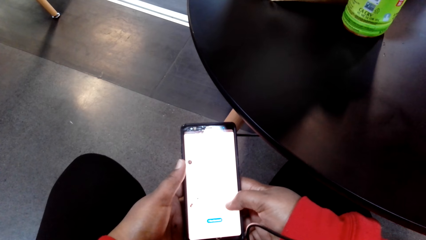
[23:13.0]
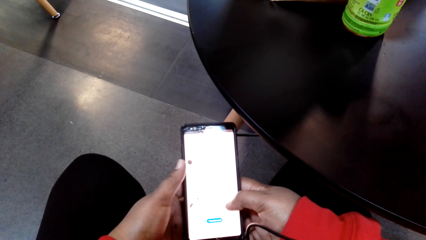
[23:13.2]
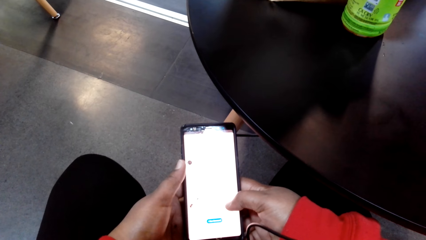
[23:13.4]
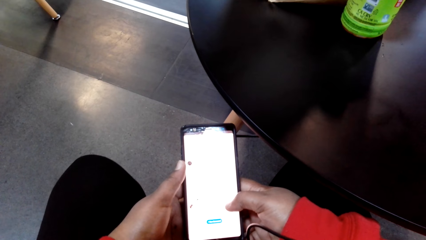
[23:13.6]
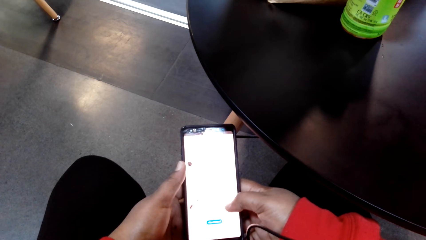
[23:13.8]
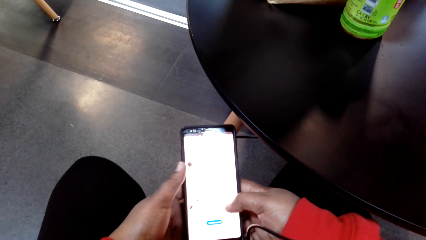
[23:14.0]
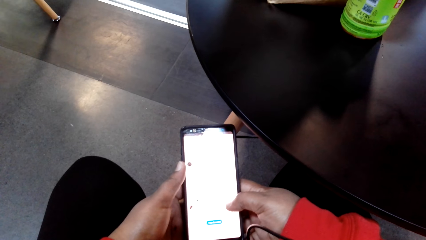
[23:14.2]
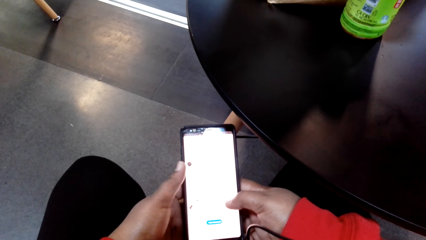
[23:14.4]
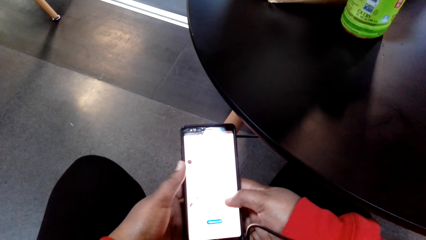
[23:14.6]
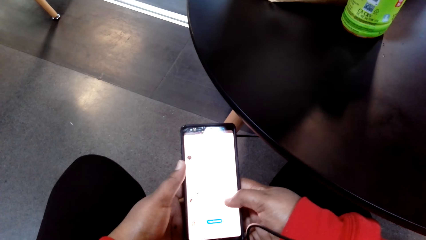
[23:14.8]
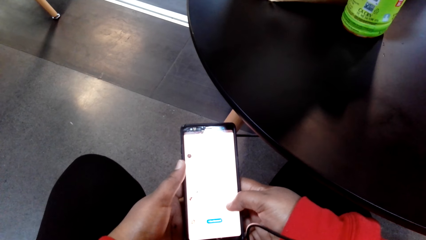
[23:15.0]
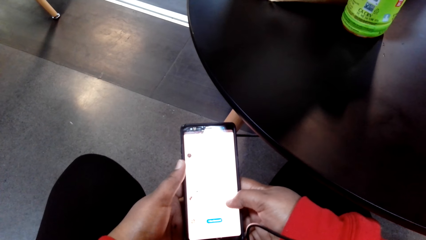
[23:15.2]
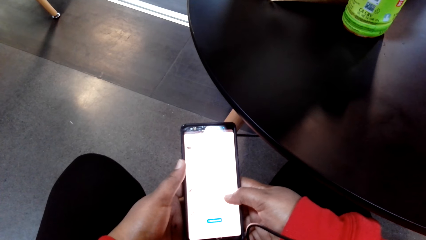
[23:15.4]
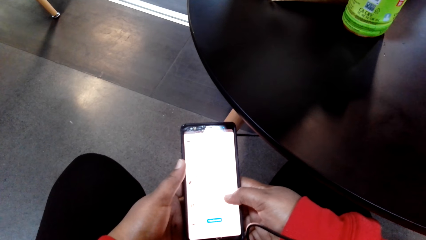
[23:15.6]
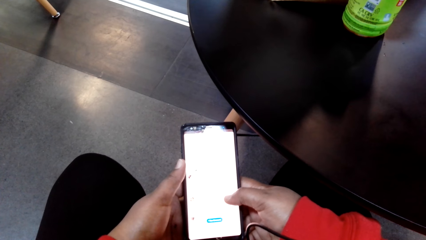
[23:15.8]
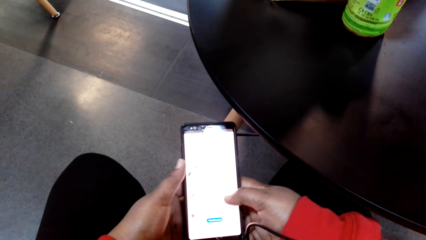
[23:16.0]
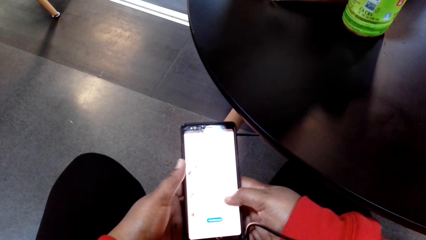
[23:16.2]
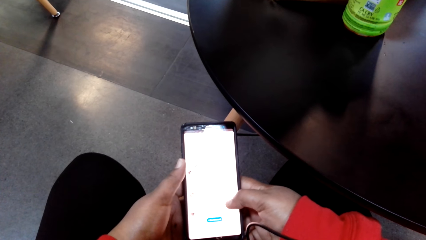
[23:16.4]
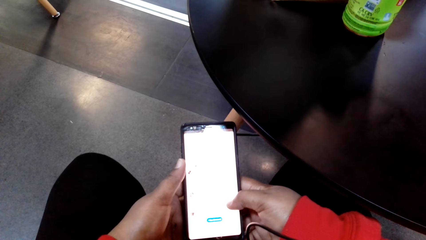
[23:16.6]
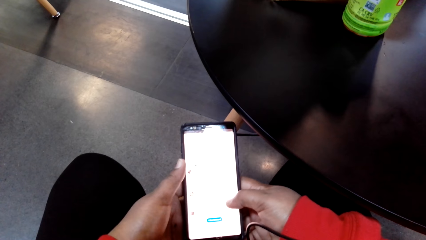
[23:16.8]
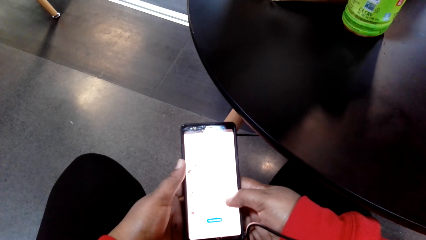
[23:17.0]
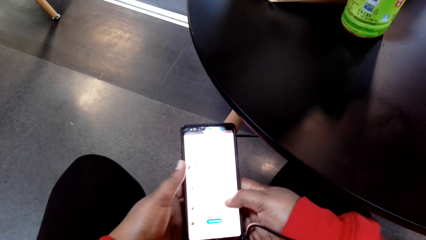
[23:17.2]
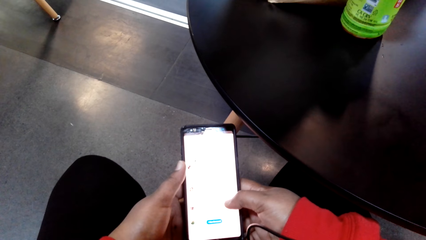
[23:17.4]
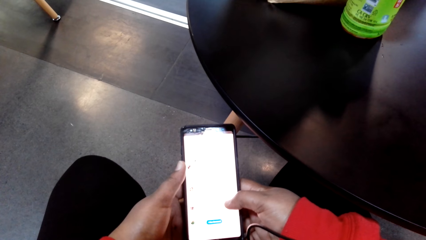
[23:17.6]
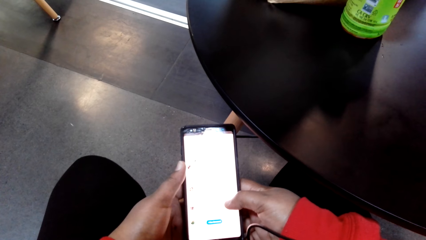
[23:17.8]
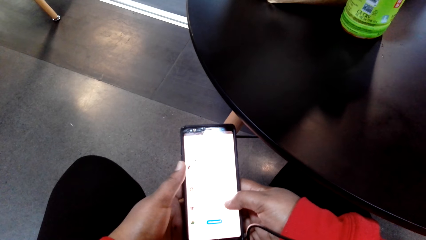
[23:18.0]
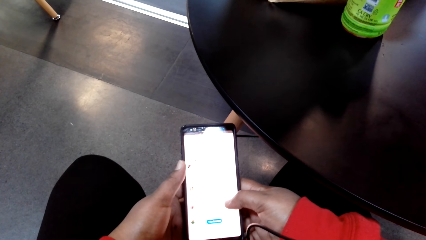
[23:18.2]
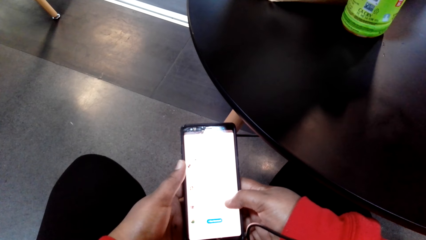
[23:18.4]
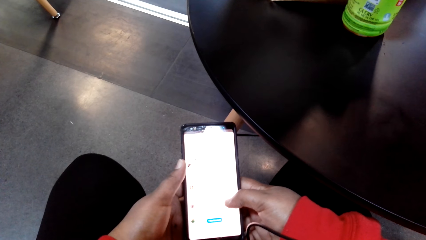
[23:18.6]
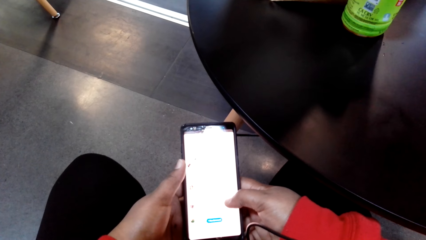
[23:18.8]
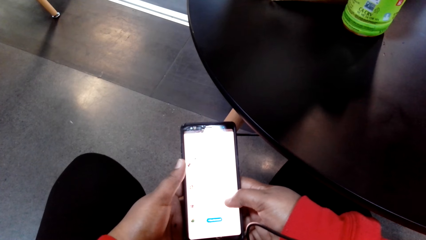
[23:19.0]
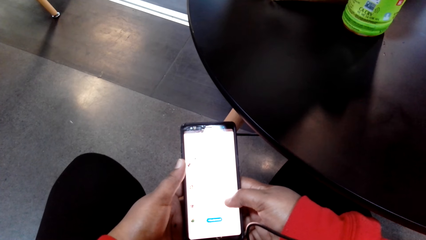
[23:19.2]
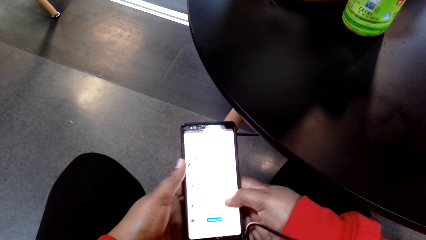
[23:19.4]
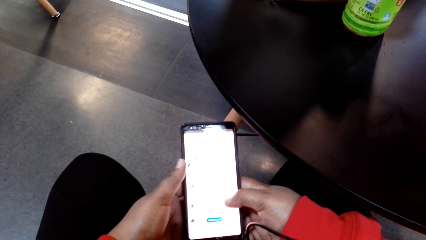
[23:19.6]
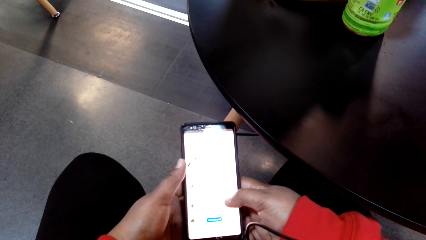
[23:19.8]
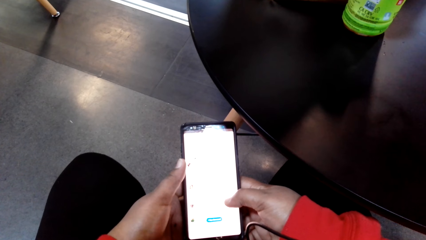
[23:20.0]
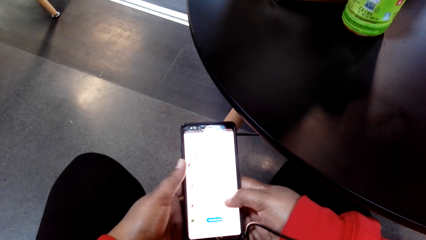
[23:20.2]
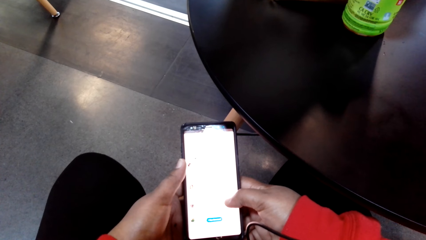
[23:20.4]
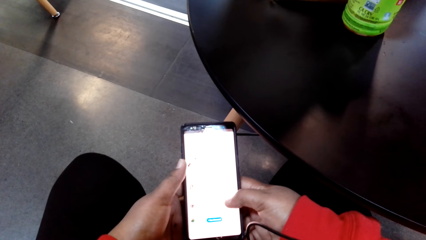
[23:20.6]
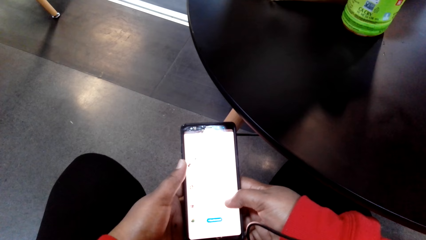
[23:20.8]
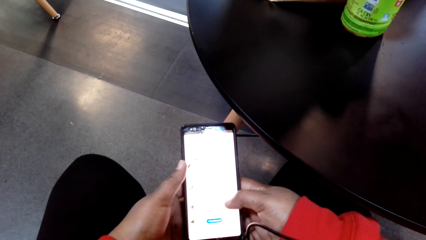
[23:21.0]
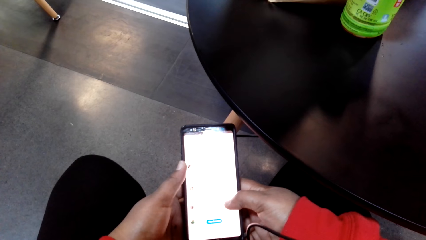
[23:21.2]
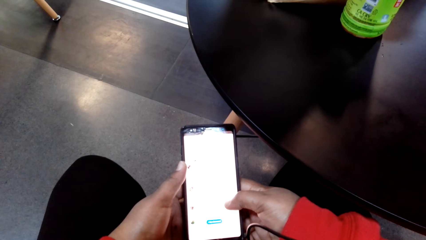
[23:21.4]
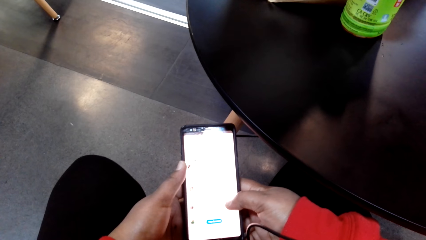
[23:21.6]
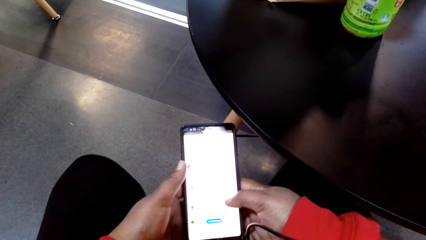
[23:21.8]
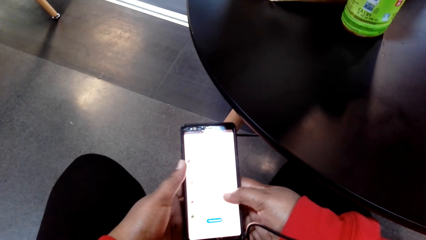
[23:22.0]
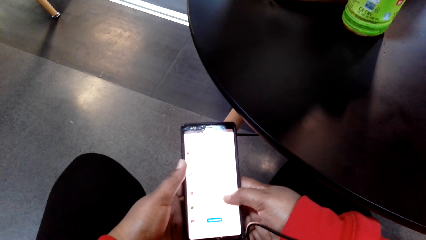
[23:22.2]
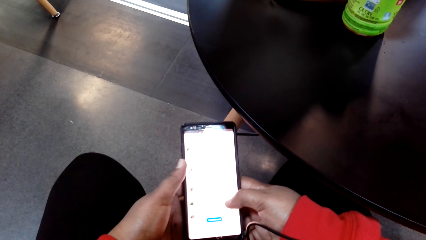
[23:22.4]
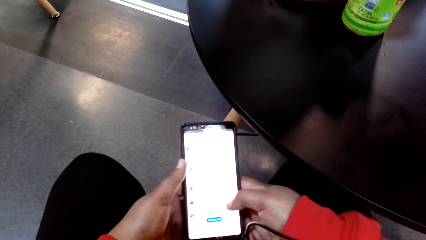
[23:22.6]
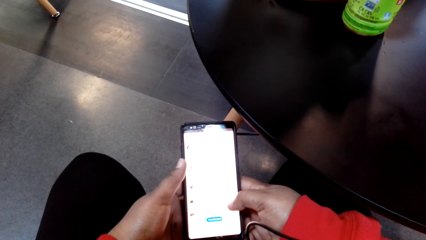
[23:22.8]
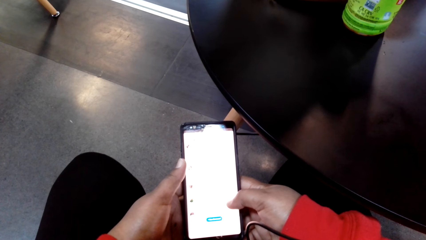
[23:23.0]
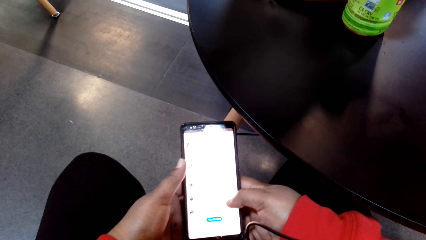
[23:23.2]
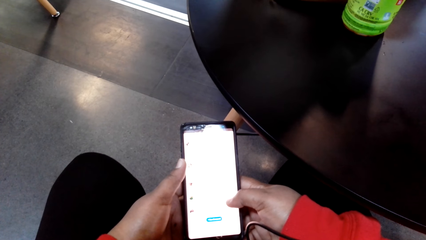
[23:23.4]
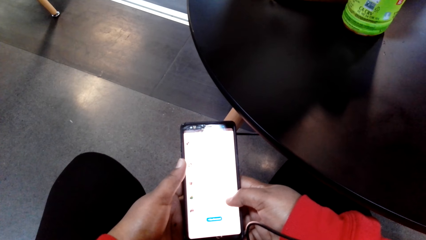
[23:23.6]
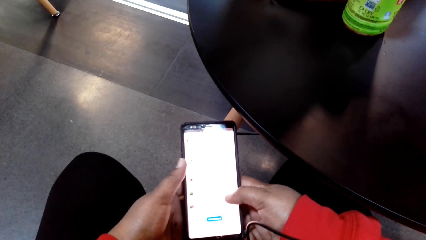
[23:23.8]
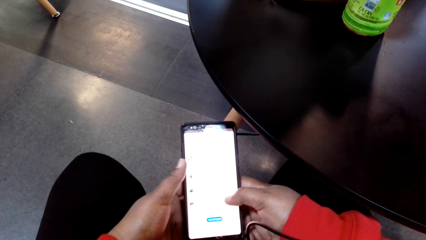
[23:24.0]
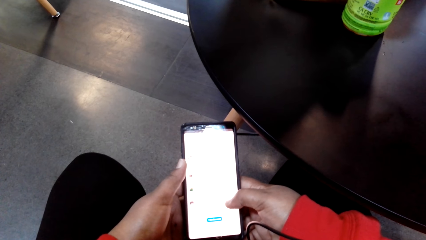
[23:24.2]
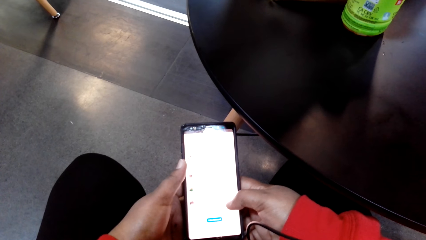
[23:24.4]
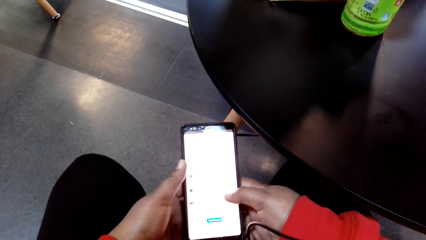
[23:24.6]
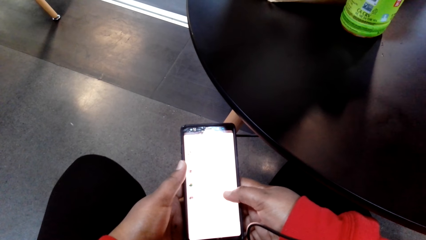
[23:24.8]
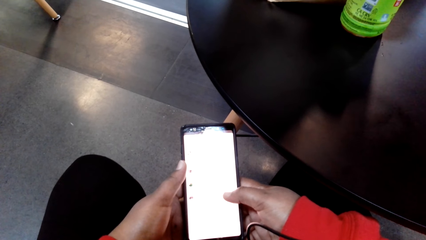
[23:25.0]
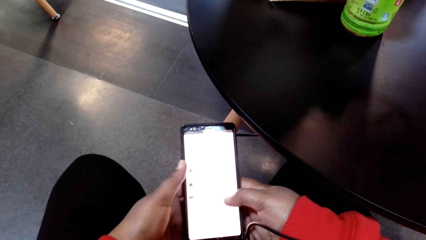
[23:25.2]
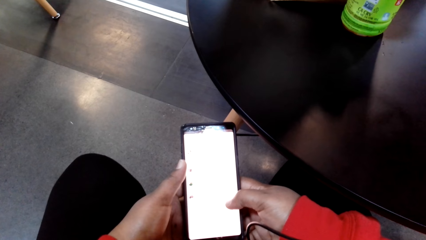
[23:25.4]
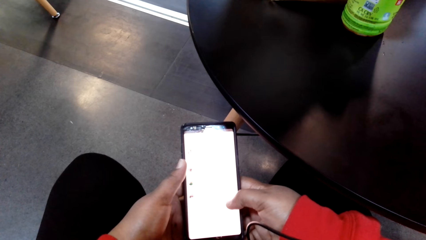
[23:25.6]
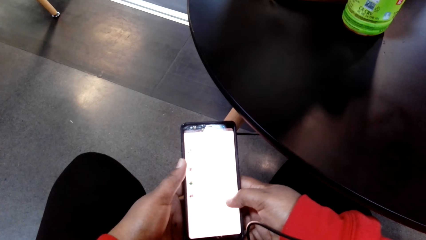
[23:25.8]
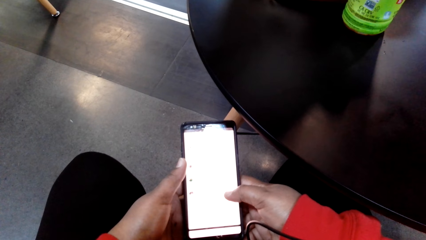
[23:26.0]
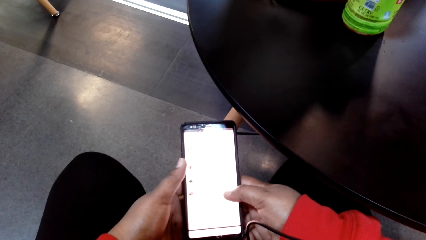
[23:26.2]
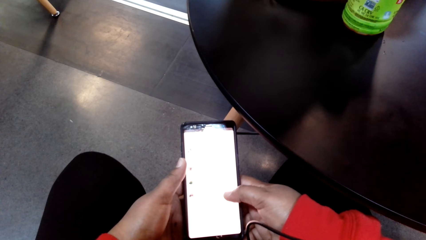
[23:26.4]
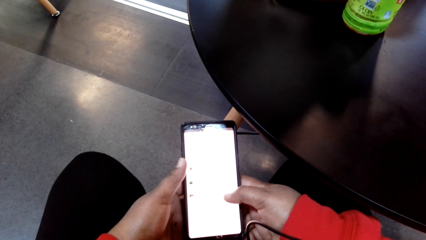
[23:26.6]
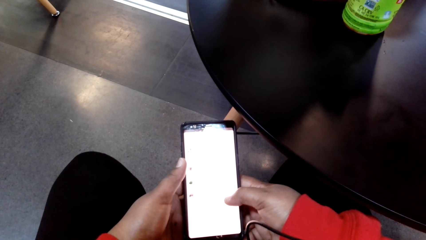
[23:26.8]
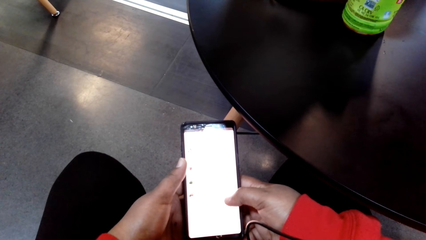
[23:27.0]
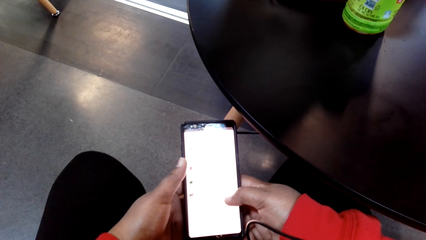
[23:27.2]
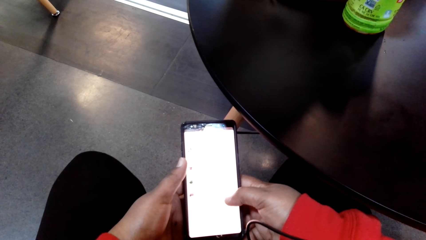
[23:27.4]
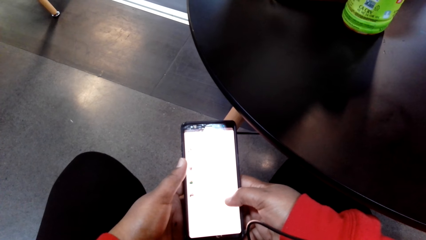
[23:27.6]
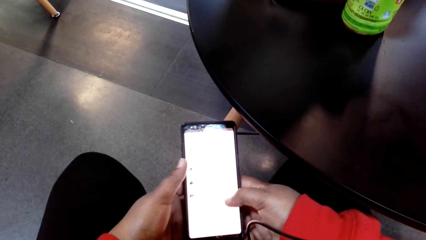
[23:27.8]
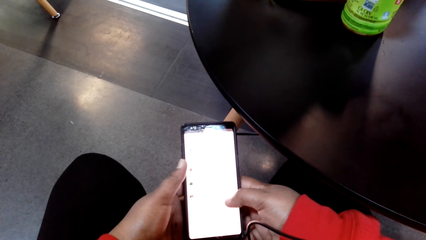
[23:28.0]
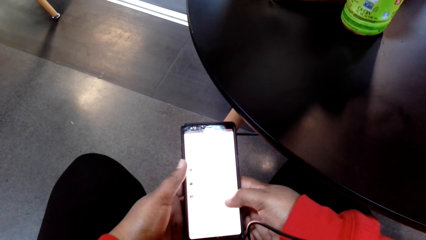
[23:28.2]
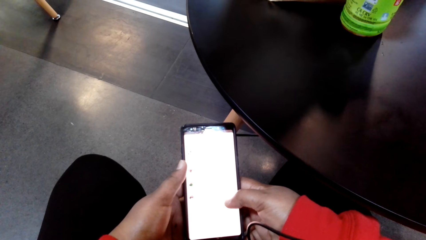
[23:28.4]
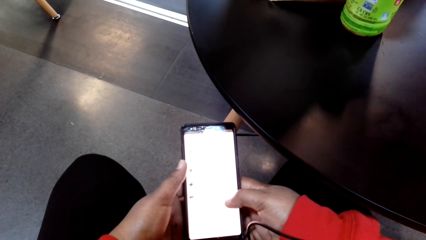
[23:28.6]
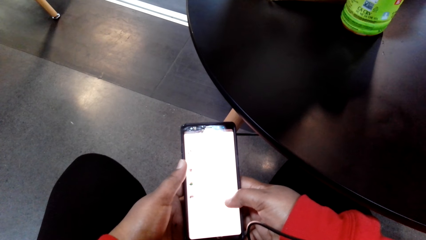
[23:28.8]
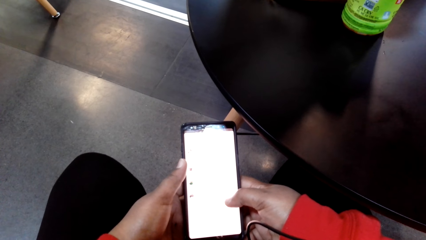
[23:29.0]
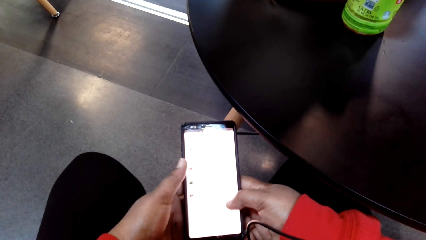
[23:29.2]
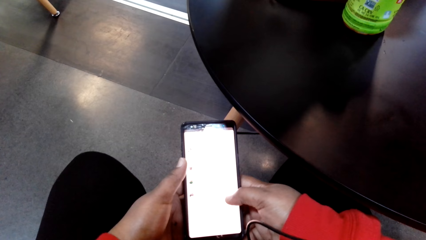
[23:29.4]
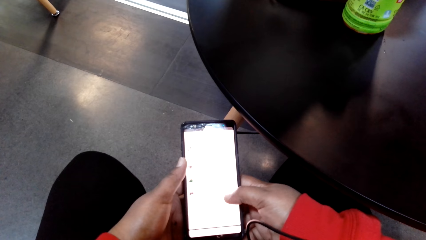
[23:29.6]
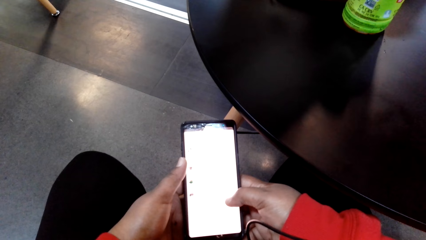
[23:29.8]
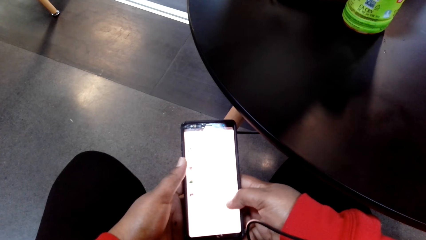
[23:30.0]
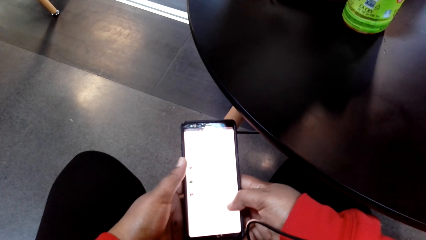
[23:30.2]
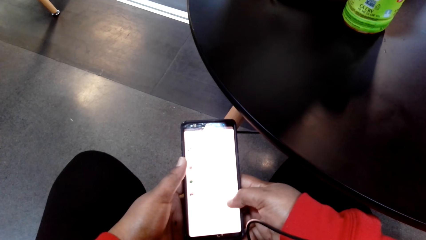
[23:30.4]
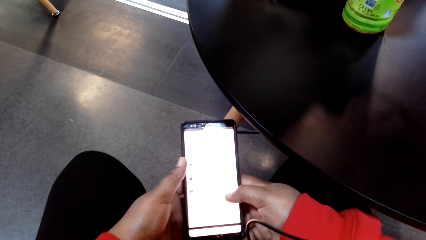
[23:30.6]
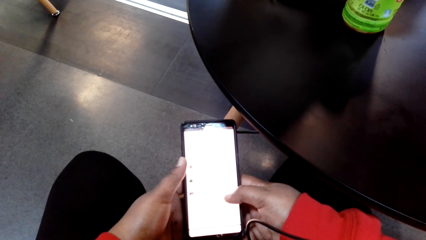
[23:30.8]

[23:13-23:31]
The camera wearer scrolls at her cellphone. They stare at her cellphone.
